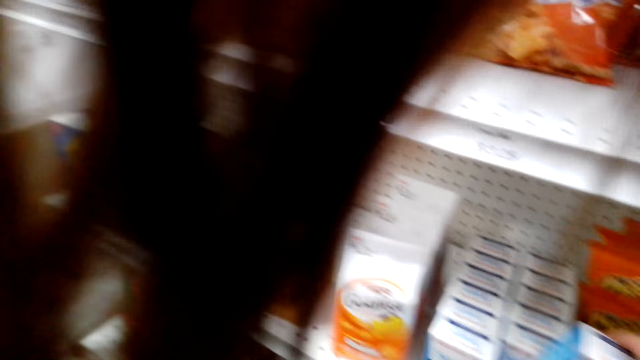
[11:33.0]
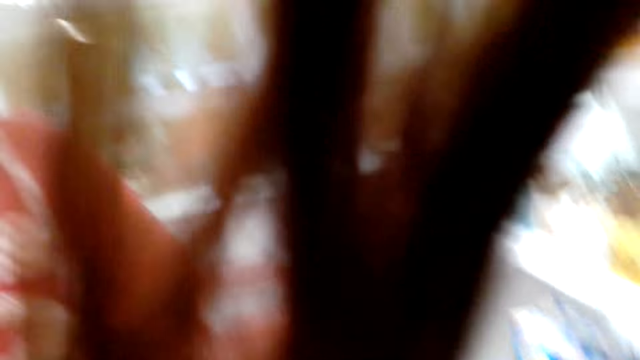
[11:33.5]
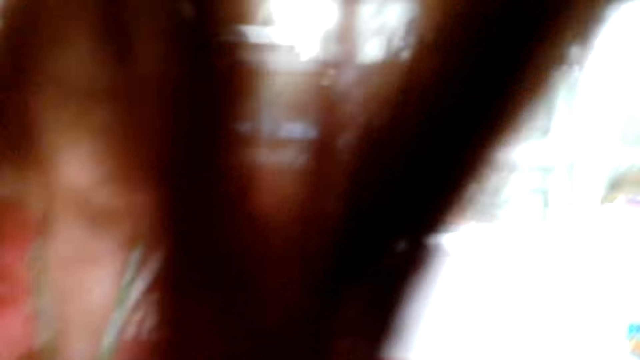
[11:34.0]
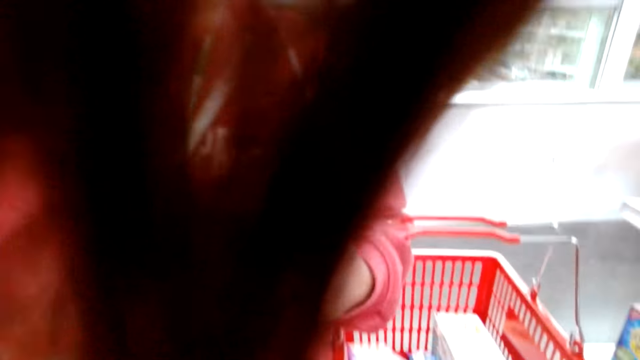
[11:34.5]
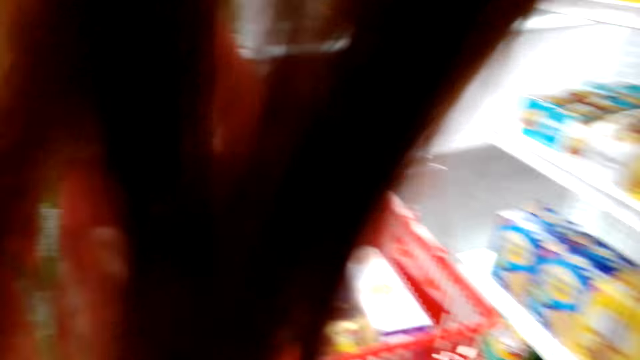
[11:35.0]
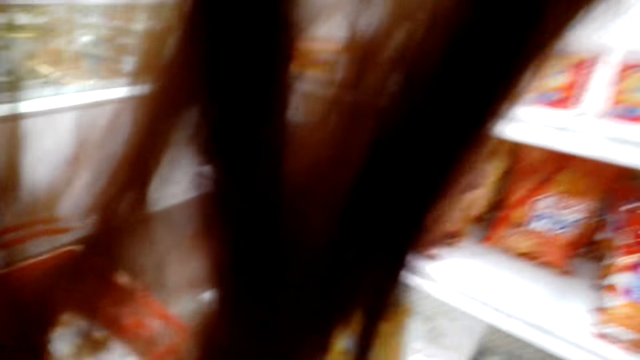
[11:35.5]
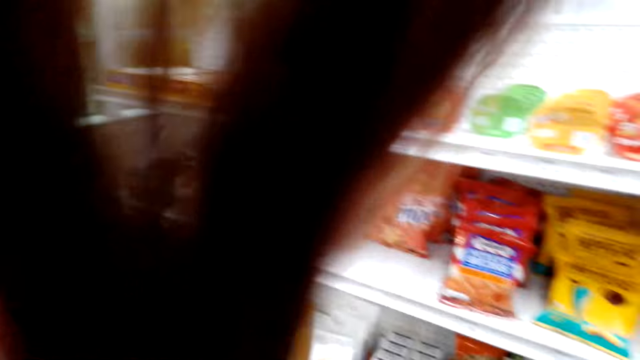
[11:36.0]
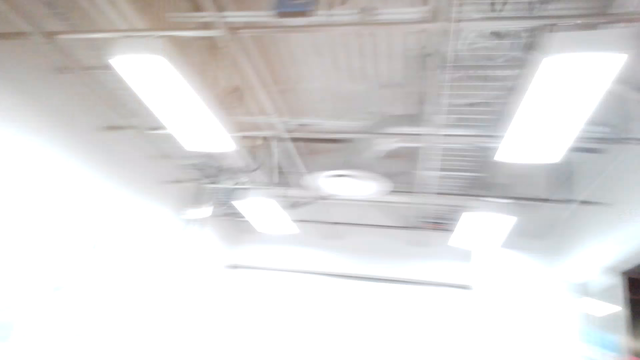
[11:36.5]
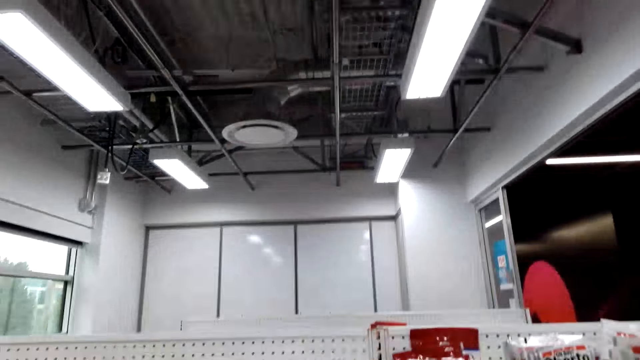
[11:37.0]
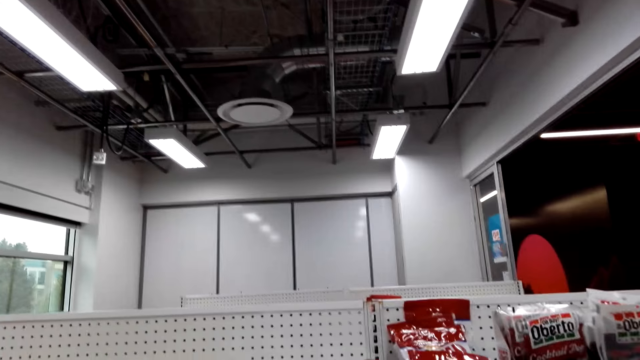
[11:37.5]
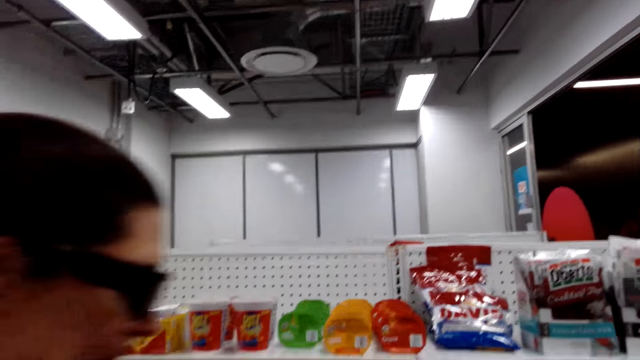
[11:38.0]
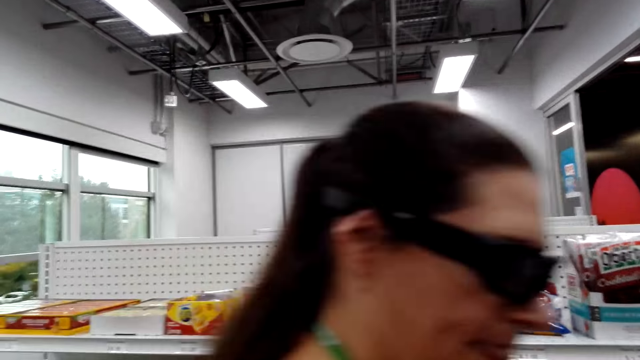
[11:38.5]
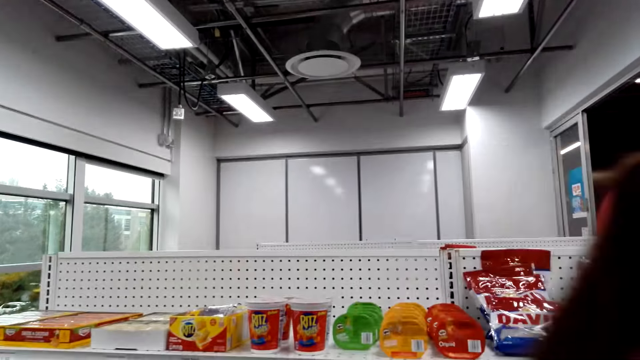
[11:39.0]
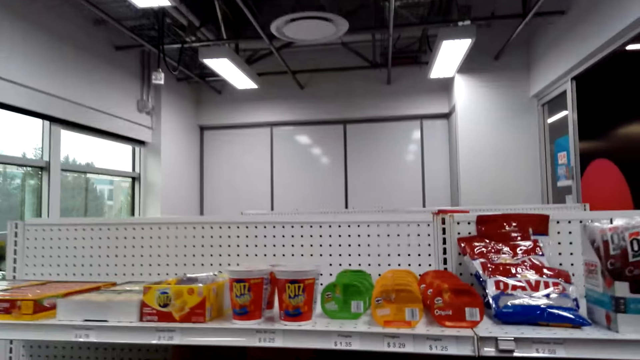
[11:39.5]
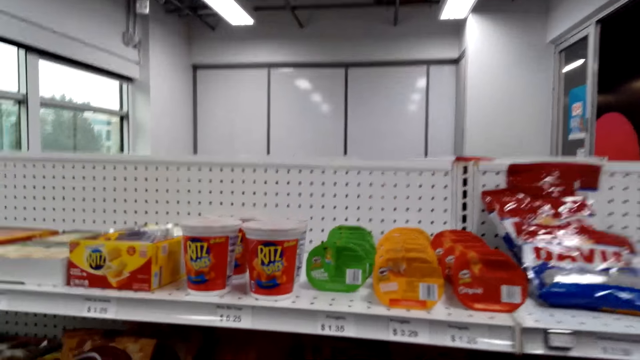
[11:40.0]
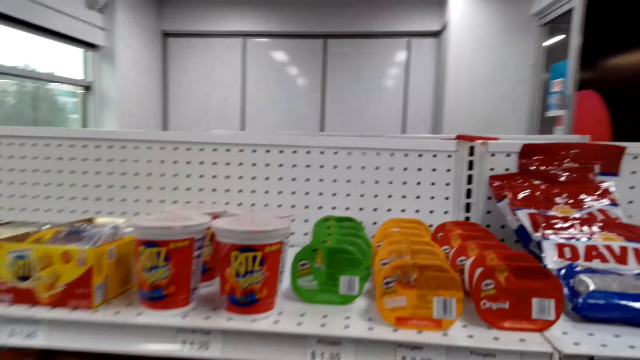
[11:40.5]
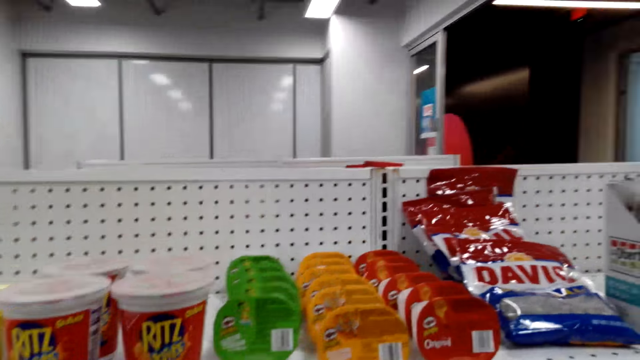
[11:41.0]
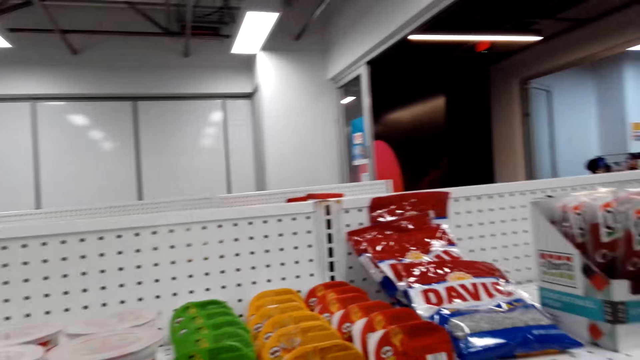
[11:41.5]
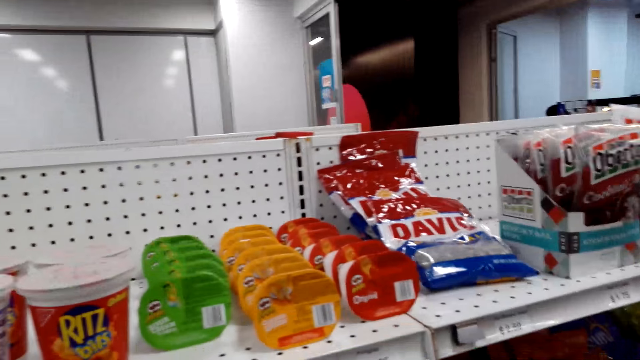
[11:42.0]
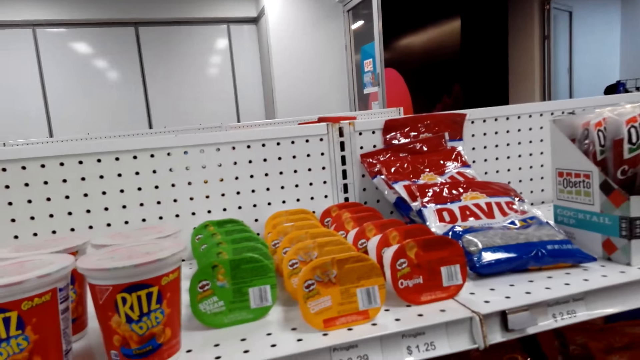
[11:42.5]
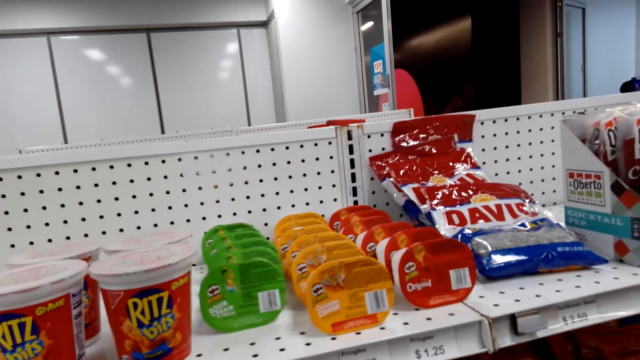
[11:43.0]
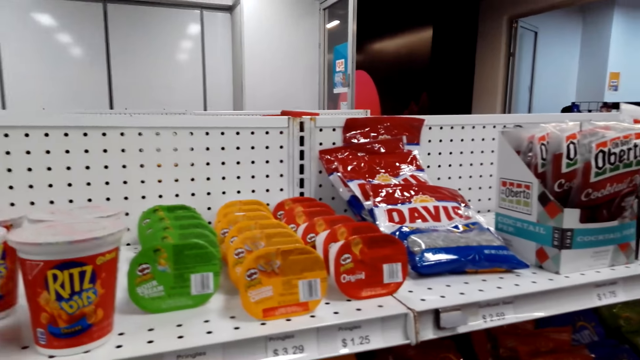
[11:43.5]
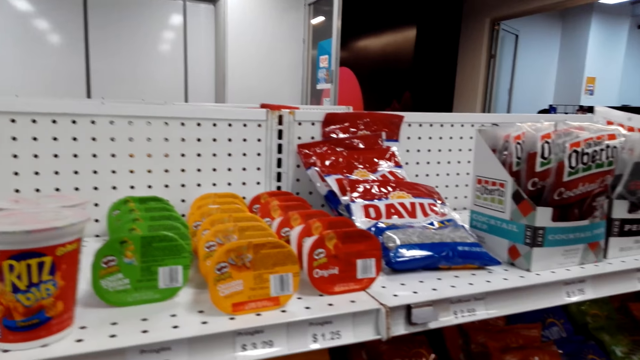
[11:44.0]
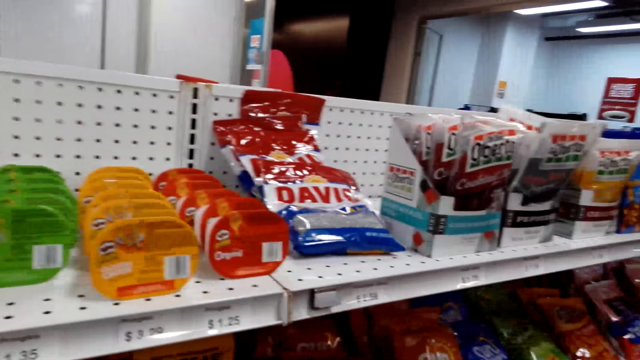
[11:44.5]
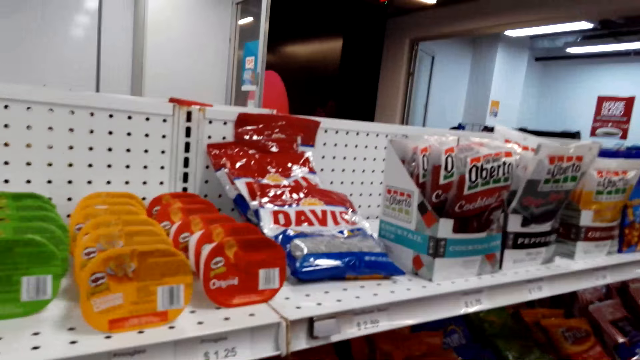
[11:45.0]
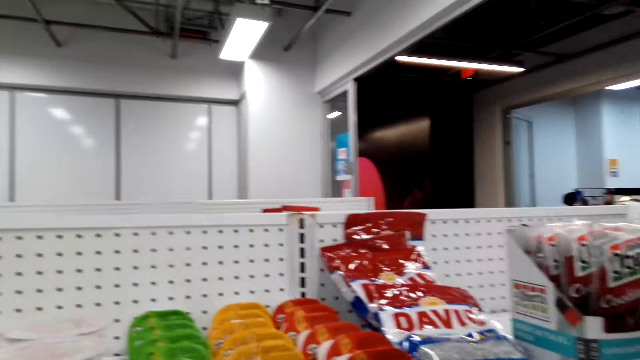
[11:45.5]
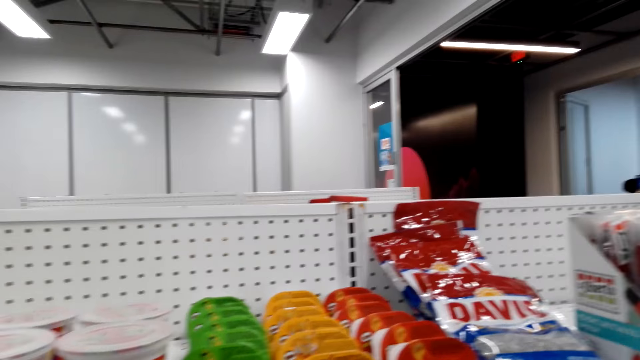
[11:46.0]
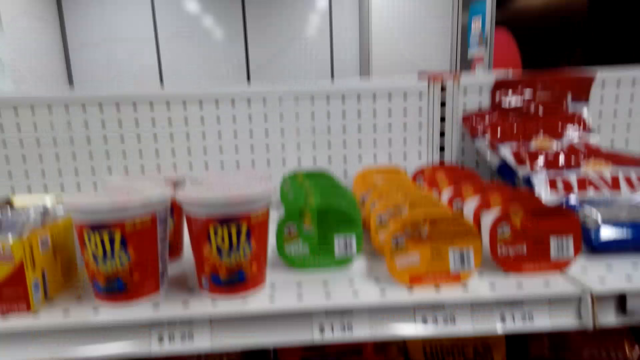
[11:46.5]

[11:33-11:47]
The camera wearer returns the snack box. They place the box in the shopping basket. They talk to a woman. They inspect the racks. They talk to the woman.

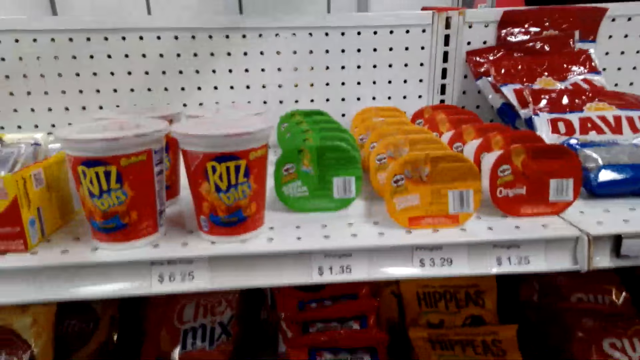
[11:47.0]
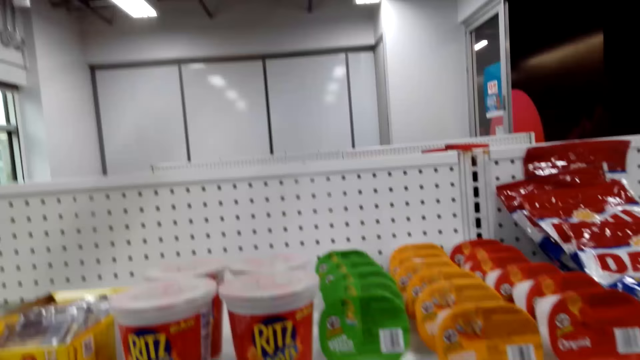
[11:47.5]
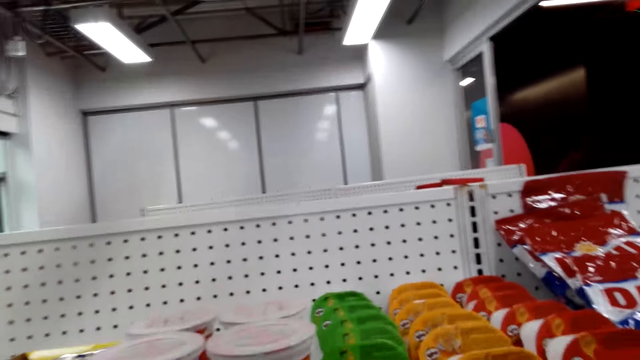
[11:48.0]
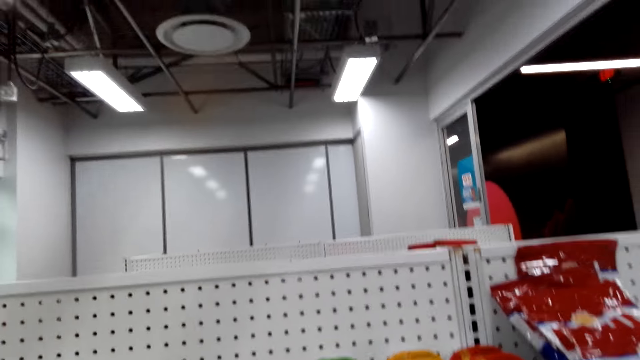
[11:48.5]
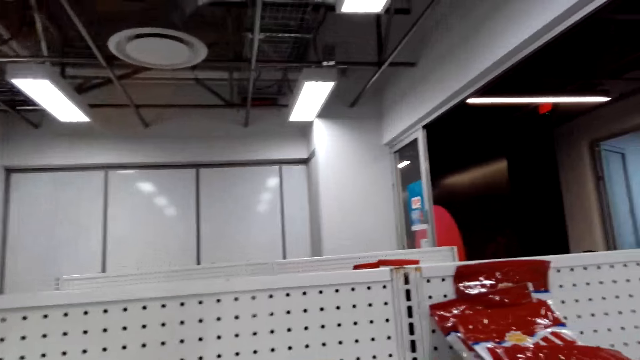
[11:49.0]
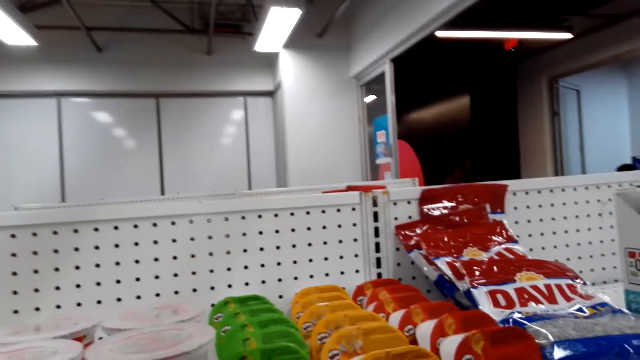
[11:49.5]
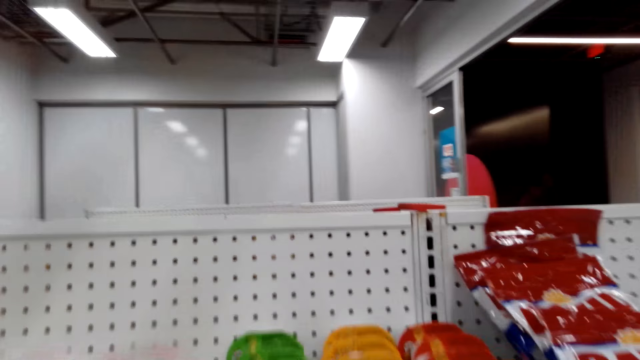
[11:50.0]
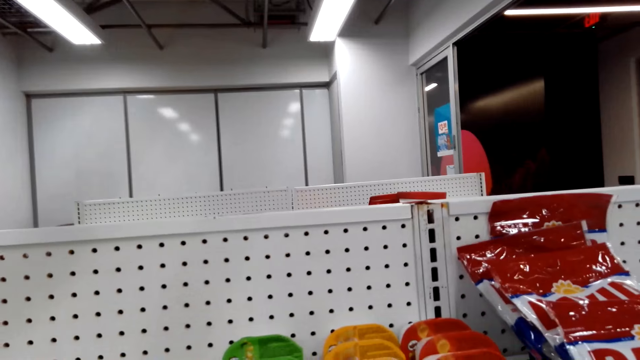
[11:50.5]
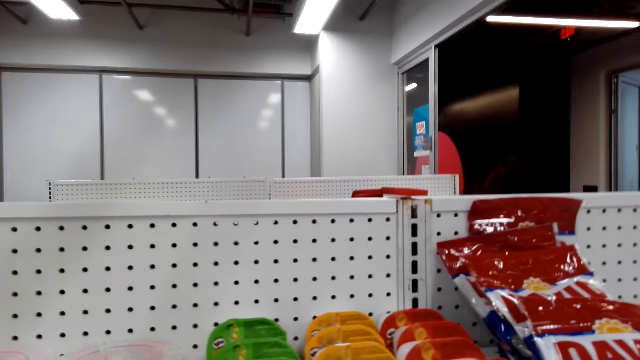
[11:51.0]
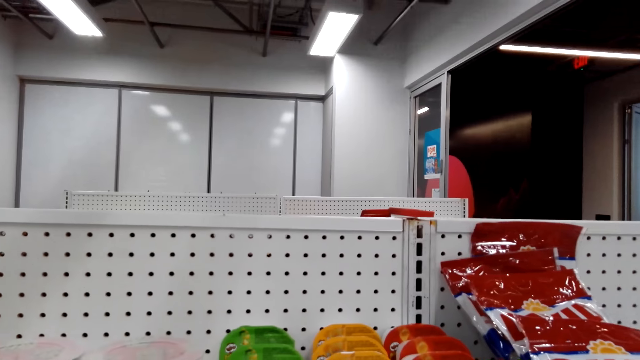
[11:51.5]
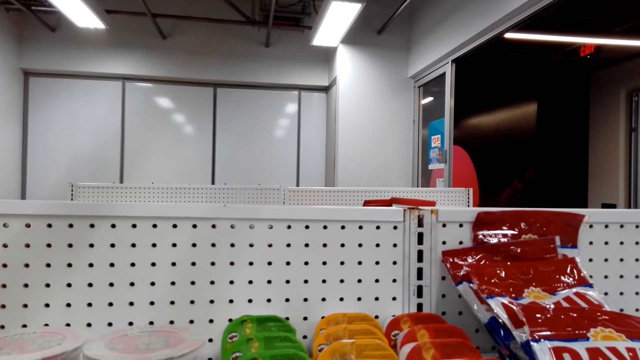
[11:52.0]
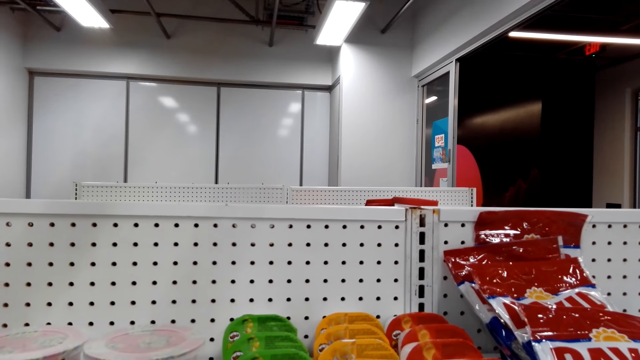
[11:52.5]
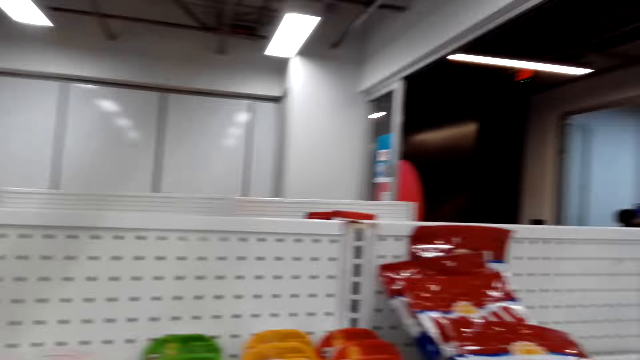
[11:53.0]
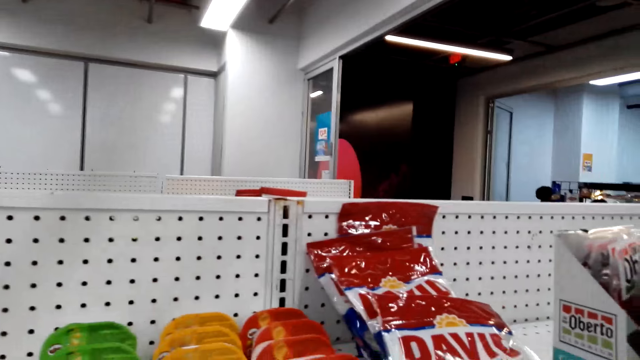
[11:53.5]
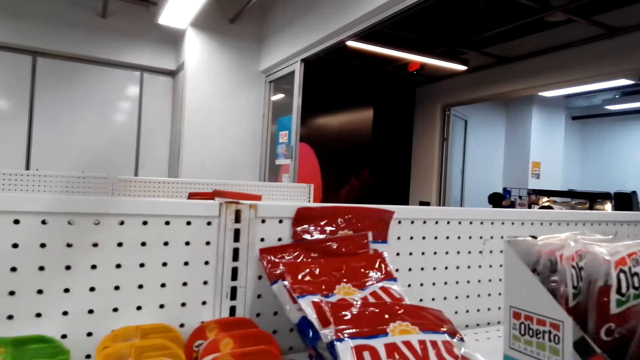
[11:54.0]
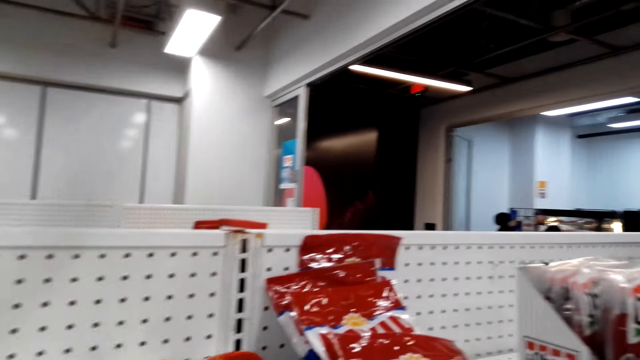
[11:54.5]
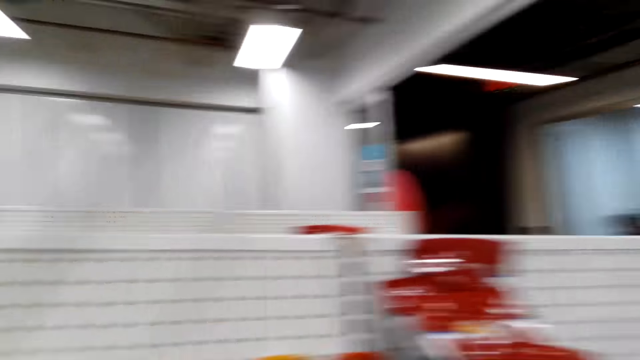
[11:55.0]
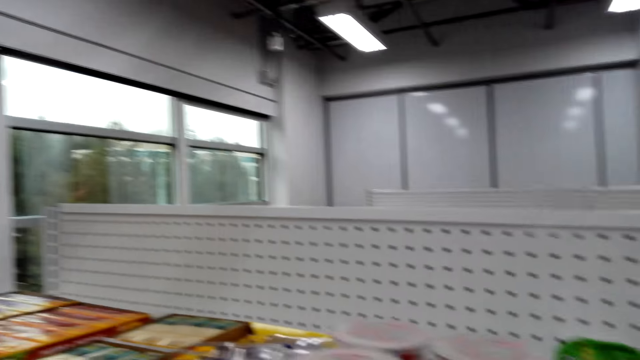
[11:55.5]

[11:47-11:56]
The camera wearer picks the little chips. They inspect the racks.
